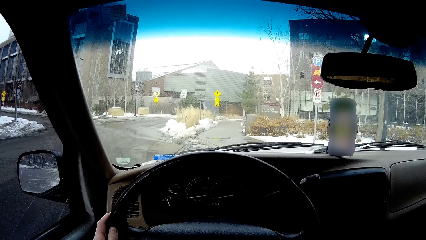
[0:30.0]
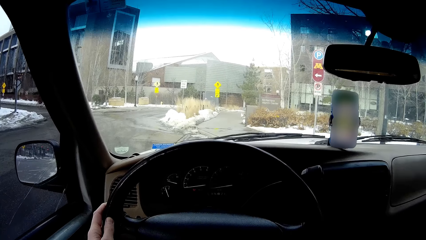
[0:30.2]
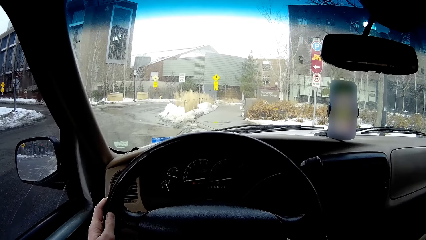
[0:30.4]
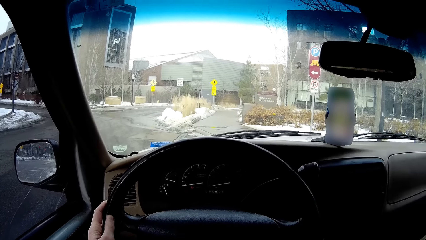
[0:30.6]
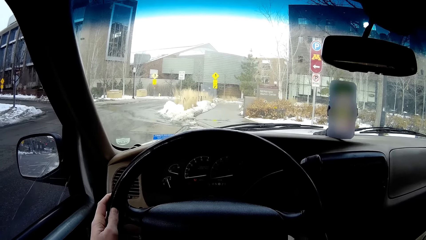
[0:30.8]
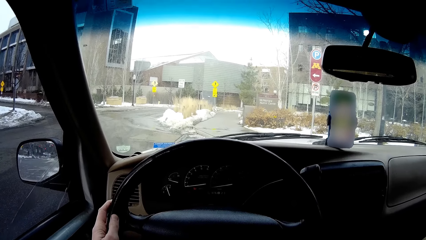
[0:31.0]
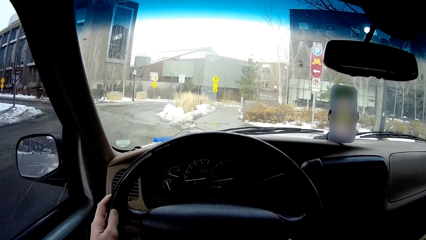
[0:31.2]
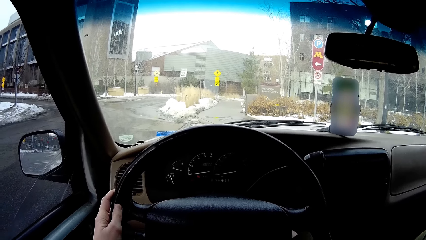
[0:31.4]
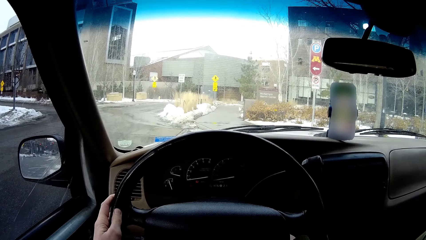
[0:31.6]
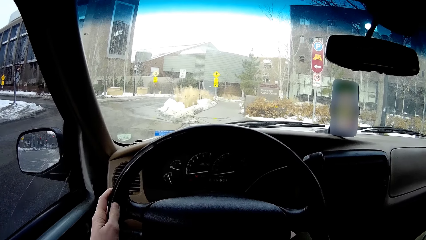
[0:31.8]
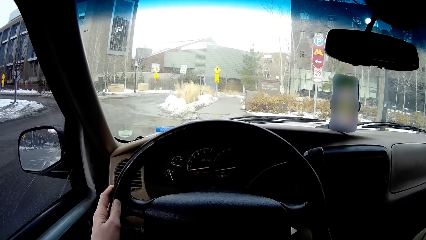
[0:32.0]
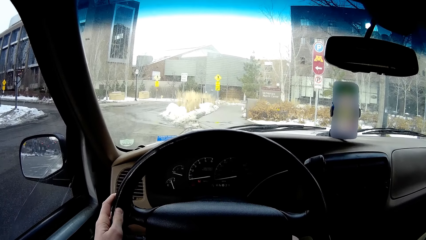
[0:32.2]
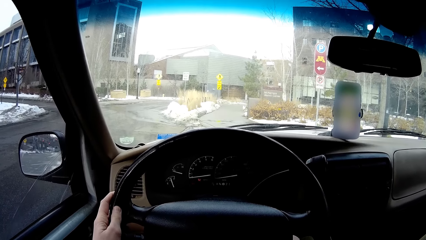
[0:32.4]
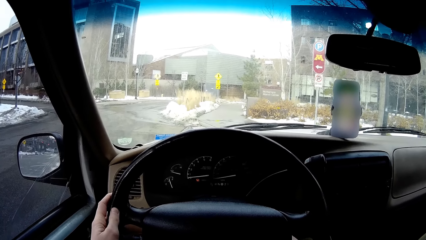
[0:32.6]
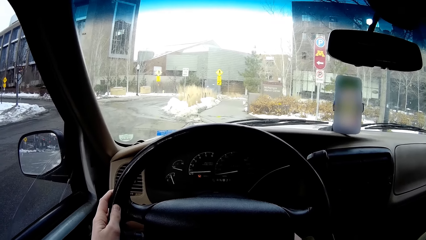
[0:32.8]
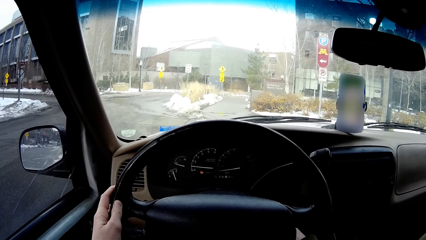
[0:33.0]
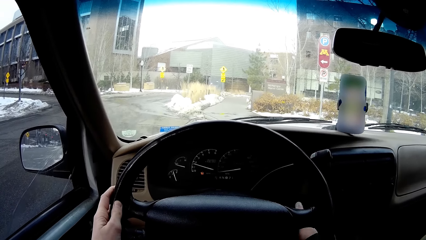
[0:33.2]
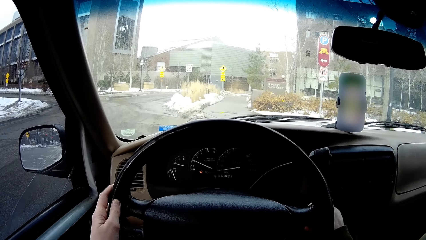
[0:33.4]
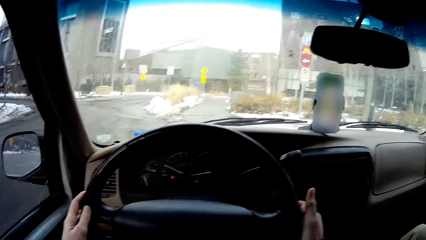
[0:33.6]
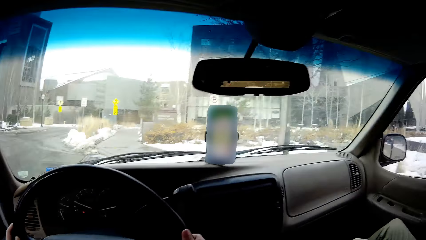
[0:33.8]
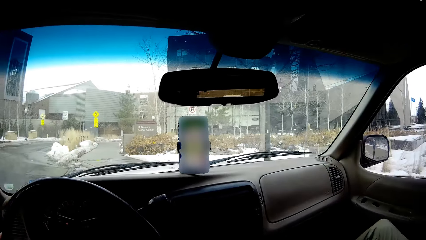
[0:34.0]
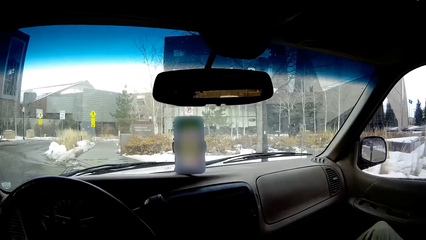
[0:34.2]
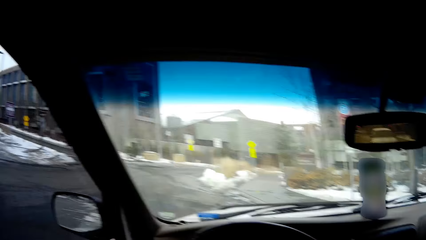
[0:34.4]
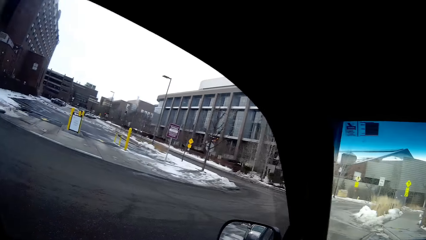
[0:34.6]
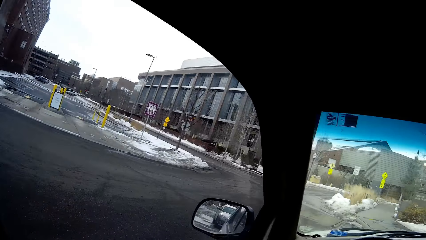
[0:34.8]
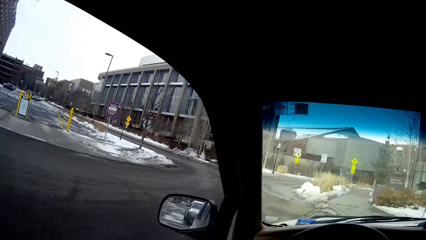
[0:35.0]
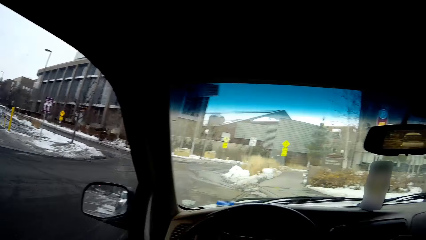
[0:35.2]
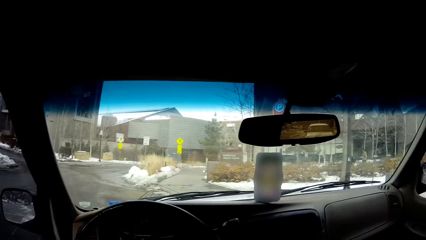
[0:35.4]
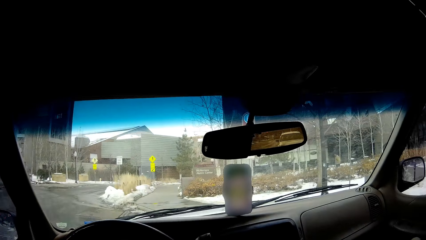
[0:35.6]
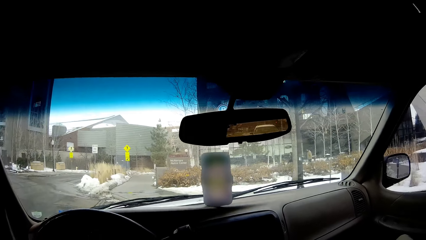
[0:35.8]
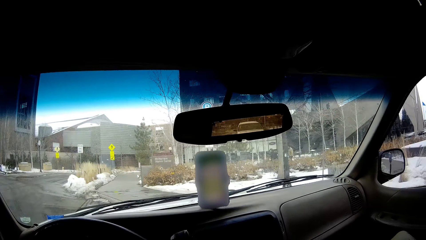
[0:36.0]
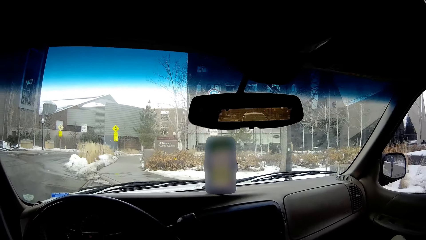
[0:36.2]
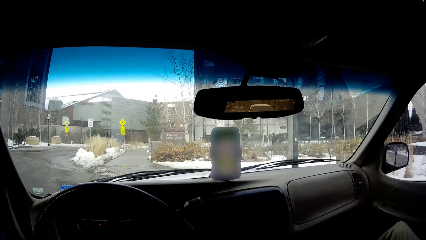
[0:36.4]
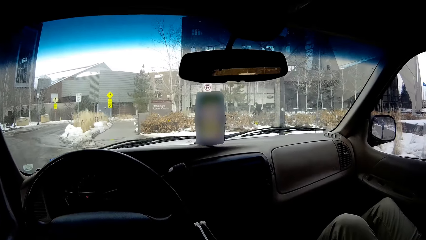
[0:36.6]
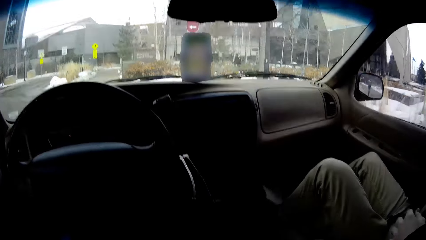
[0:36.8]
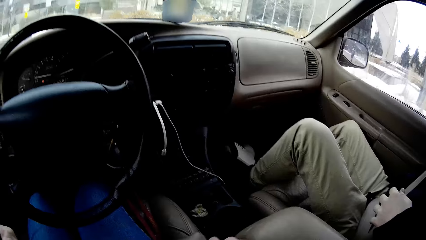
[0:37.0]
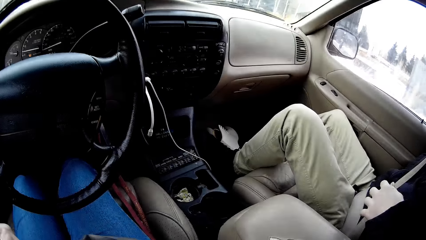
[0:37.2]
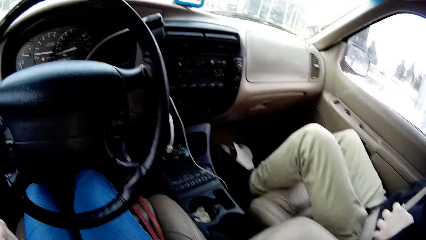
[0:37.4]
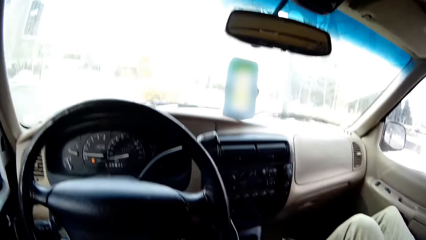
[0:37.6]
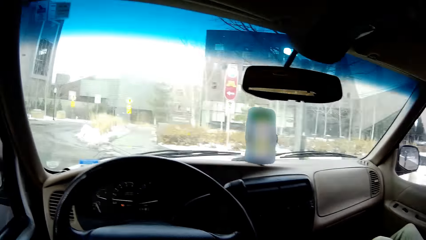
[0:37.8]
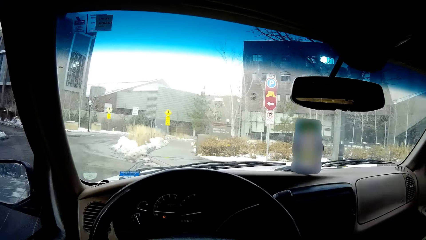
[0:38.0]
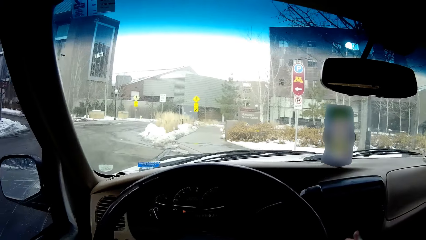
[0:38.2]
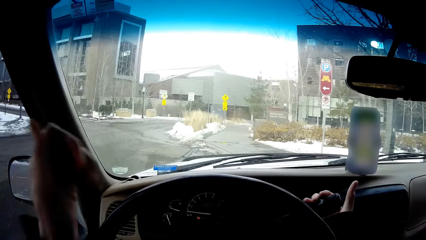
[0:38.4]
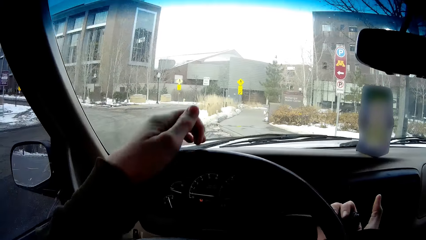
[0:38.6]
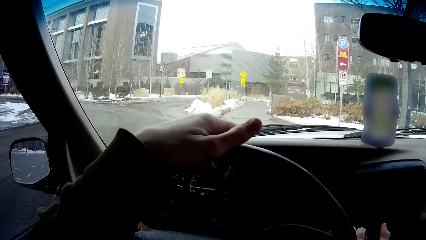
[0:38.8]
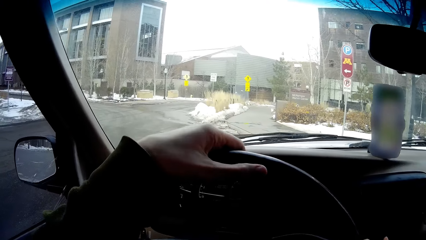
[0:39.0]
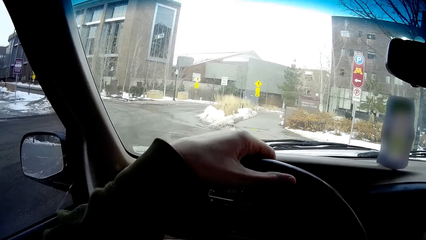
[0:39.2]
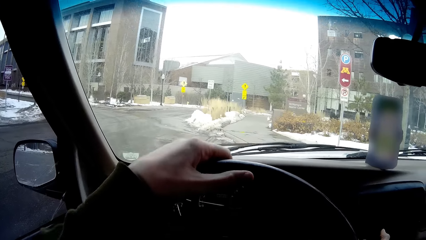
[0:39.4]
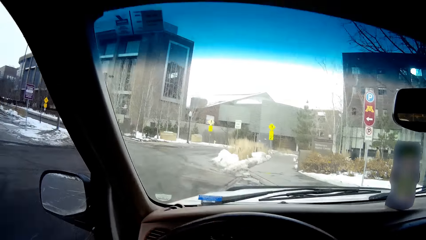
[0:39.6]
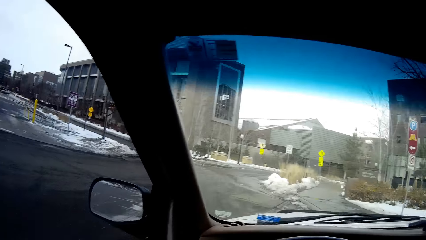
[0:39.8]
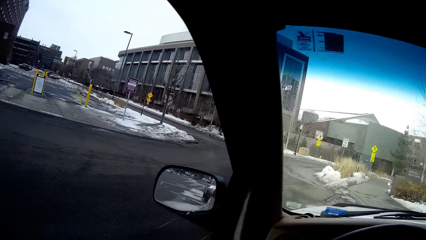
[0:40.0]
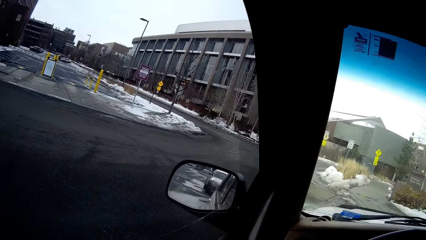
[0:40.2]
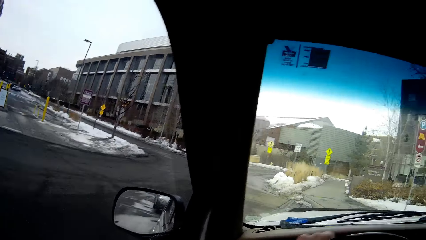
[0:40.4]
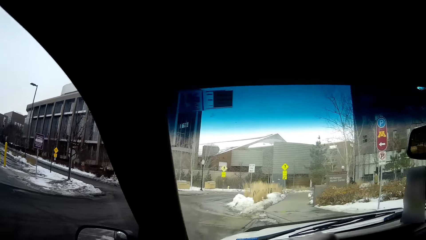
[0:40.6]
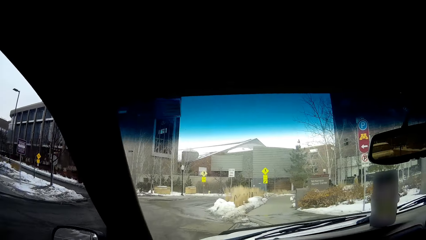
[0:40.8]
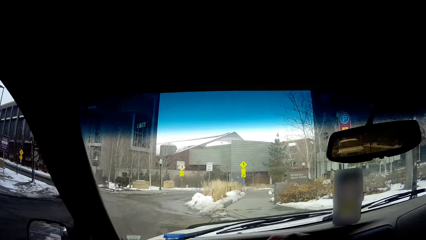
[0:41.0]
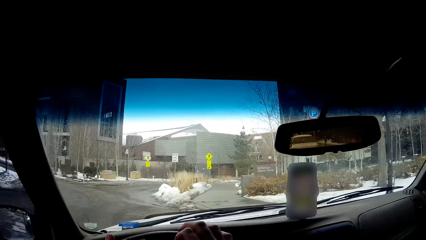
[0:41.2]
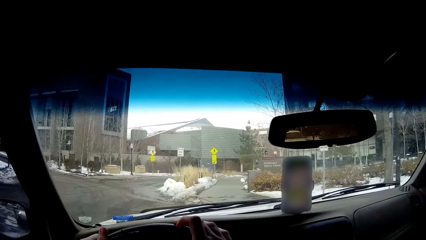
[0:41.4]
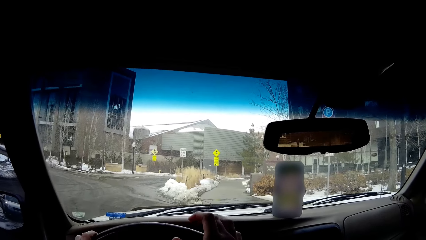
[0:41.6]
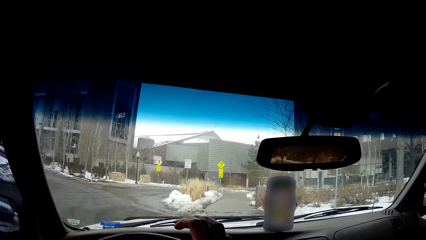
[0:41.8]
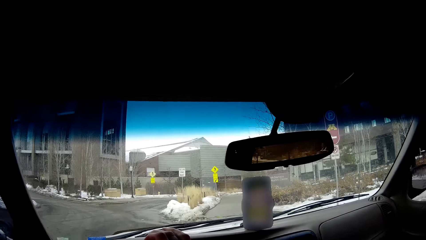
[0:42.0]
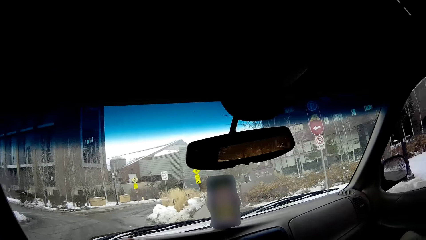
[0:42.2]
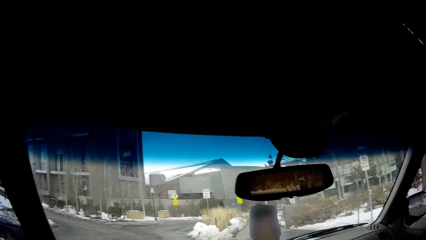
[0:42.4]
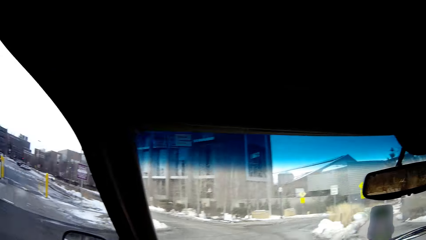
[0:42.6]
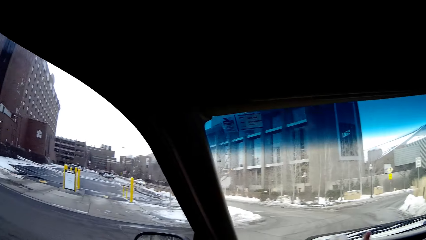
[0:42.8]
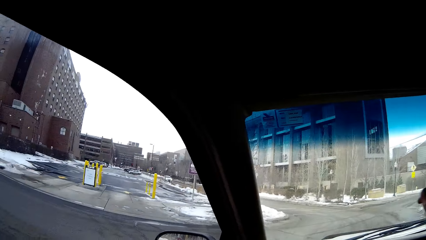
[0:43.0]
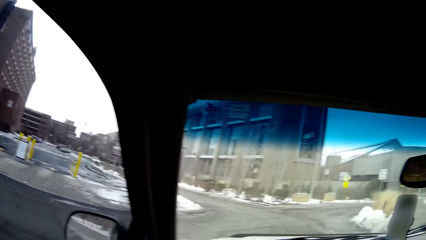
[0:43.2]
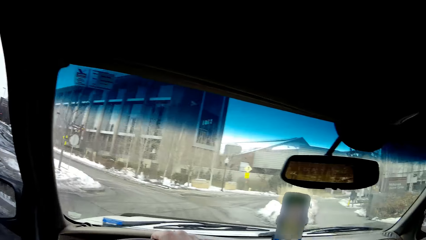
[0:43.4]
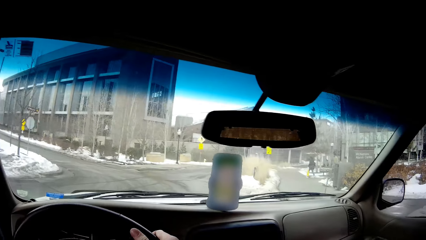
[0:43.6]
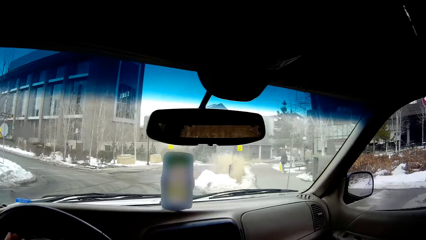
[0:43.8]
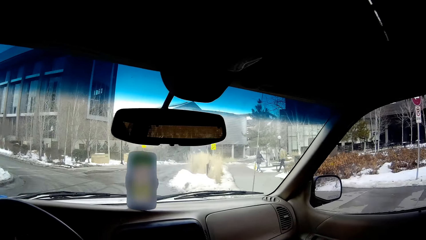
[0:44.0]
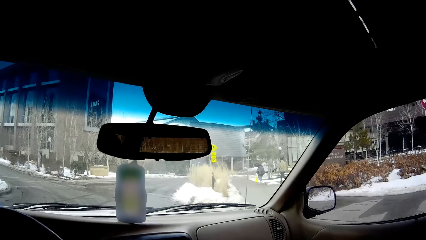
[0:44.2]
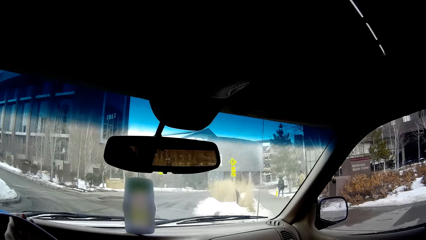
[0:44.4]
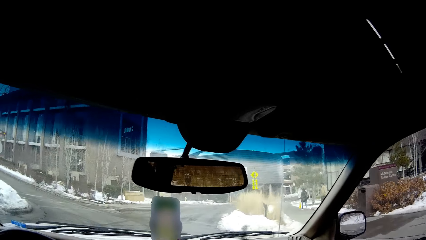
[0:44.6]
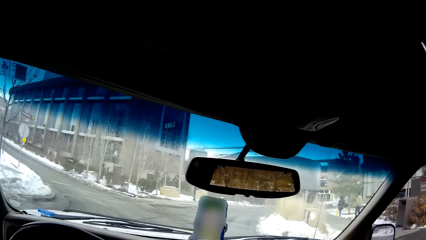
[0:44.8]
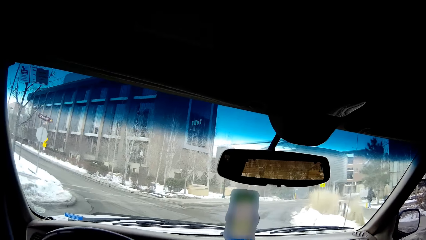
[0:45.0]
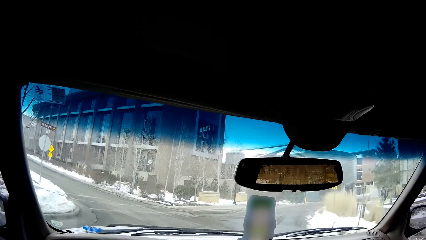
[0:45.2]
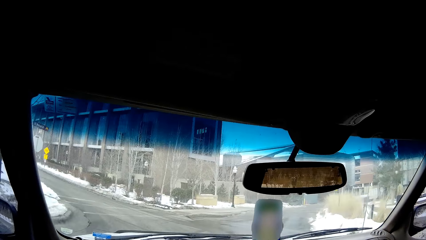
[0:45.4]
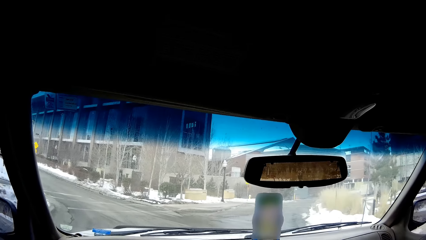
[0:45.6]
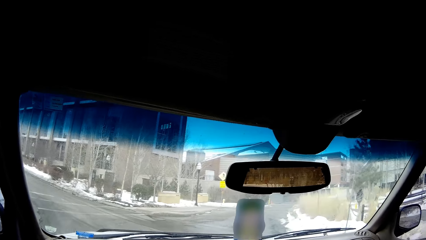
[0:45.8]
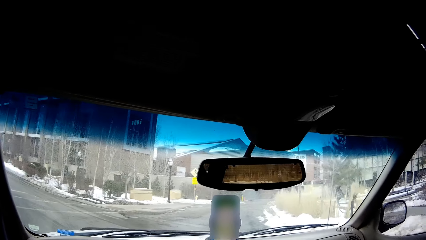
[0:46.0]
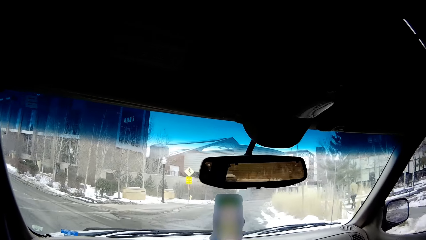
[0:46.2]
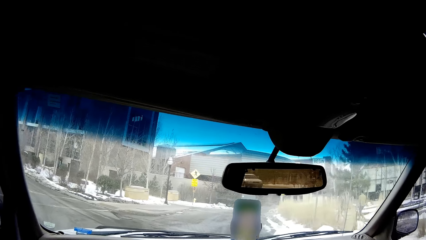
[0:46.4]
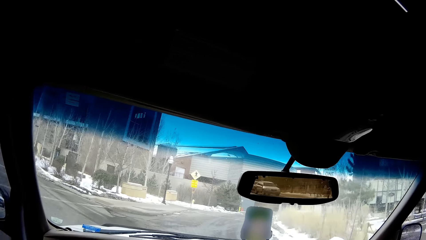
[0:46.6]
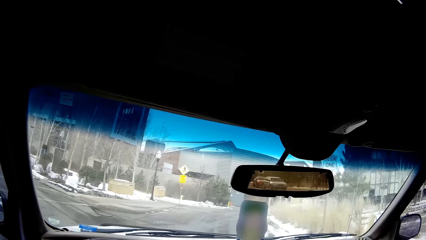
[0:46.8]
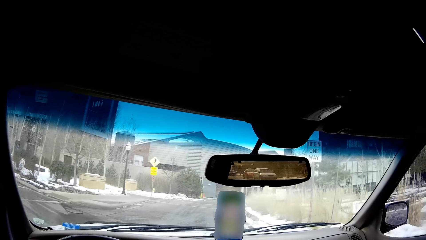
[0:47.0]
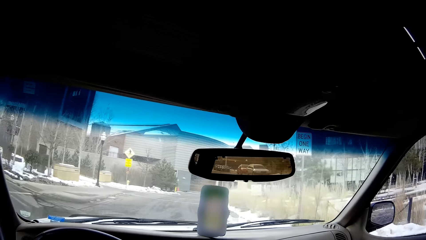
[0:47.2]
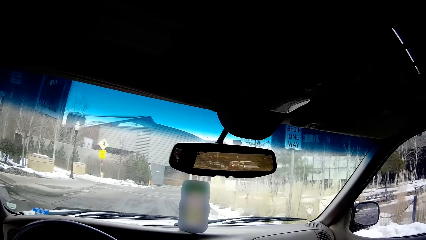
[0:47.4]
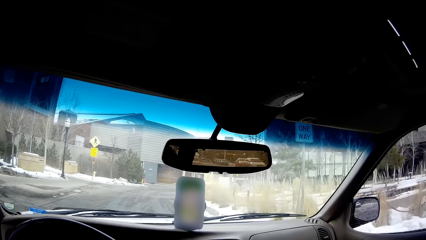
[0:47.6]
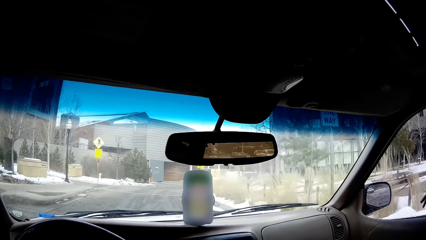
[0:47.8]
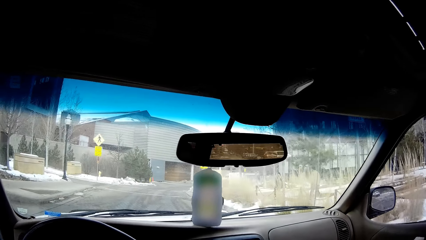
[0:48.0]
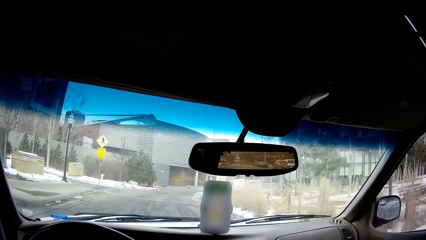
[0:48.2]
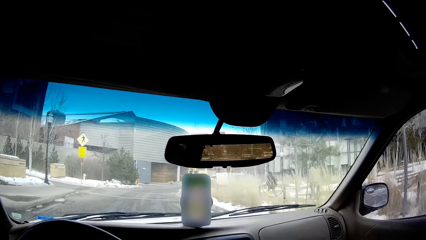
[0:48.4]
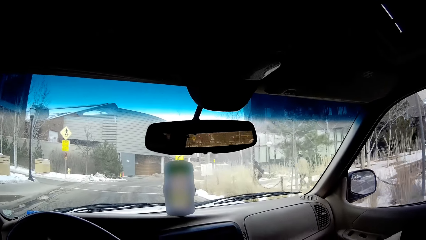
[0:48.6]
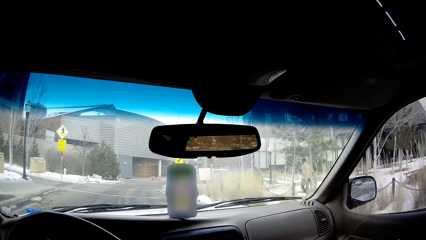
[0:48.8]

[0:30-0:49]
The camera wearer stares on the road. They move a hand. They hold a steering wheel with hands. They drive a car on the road.
